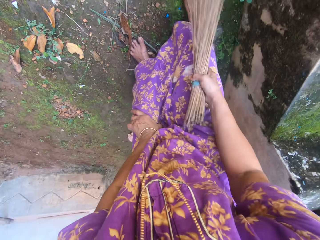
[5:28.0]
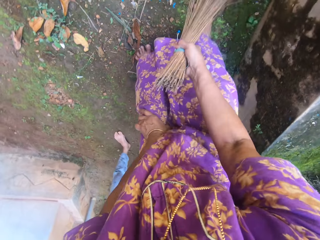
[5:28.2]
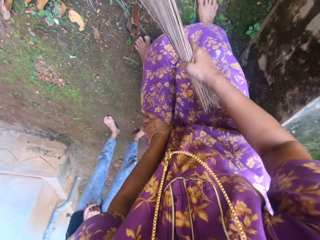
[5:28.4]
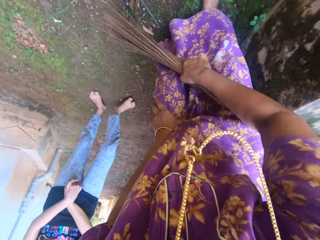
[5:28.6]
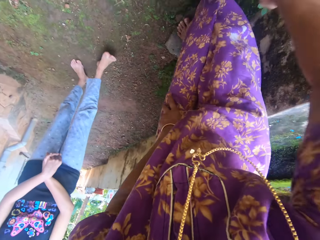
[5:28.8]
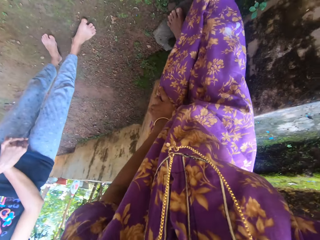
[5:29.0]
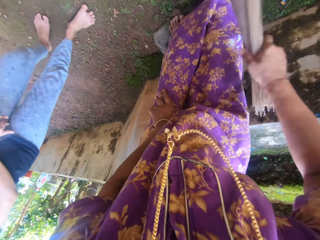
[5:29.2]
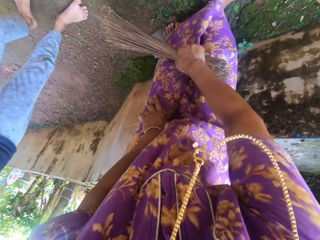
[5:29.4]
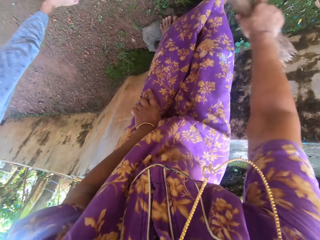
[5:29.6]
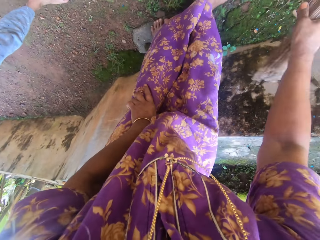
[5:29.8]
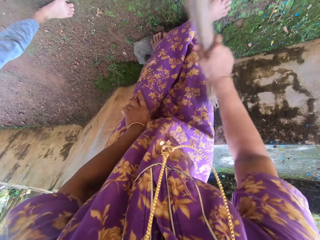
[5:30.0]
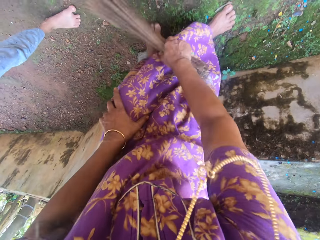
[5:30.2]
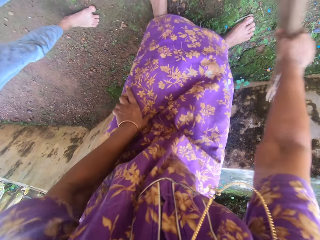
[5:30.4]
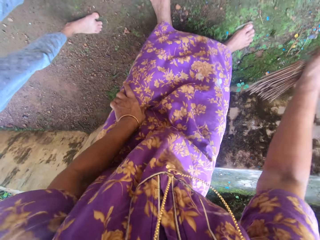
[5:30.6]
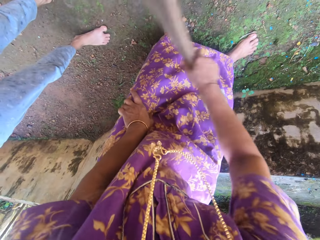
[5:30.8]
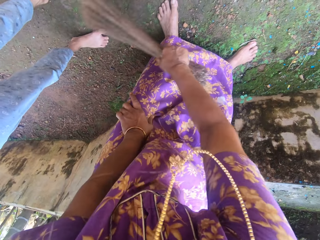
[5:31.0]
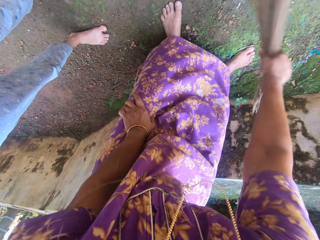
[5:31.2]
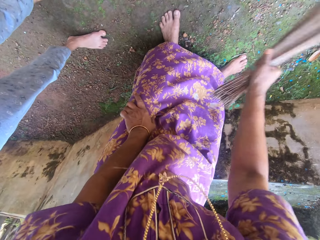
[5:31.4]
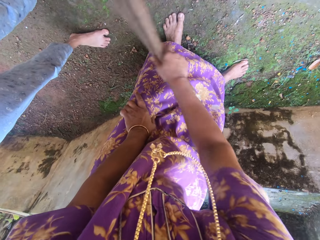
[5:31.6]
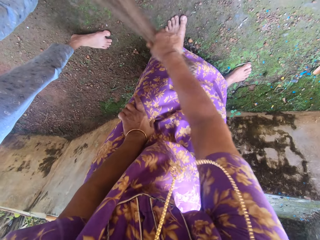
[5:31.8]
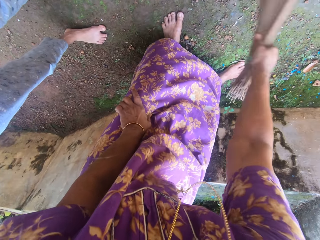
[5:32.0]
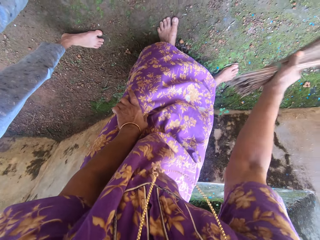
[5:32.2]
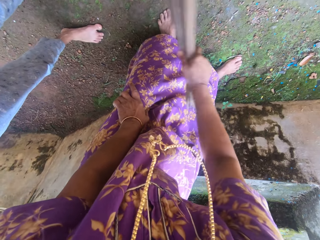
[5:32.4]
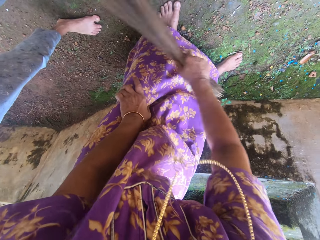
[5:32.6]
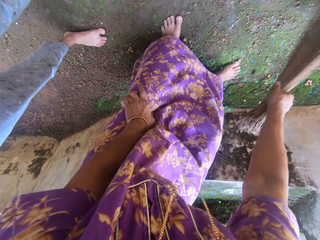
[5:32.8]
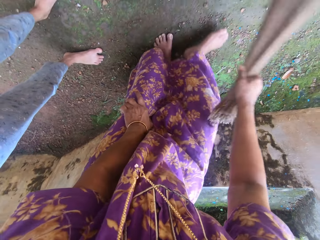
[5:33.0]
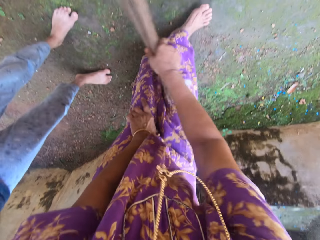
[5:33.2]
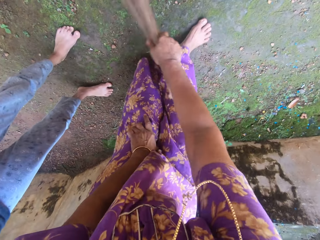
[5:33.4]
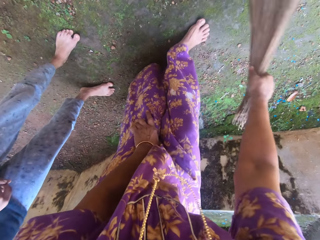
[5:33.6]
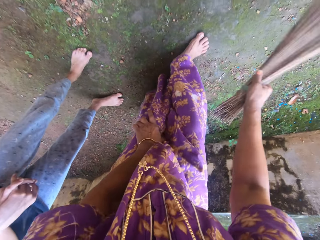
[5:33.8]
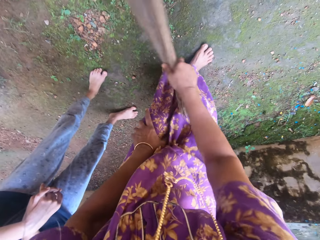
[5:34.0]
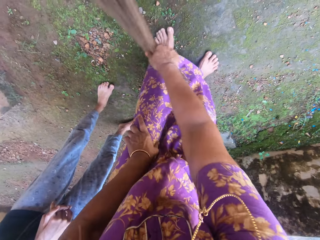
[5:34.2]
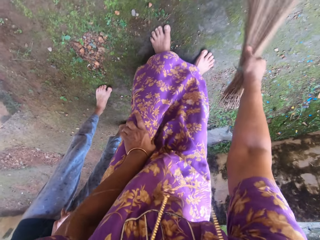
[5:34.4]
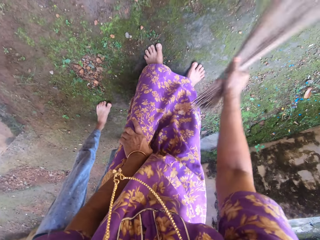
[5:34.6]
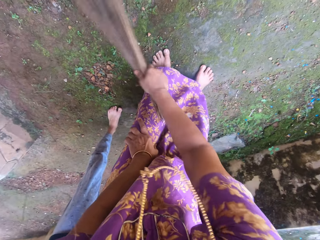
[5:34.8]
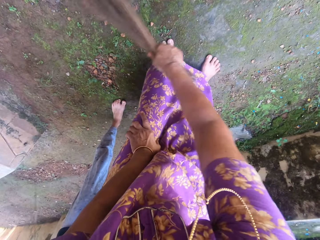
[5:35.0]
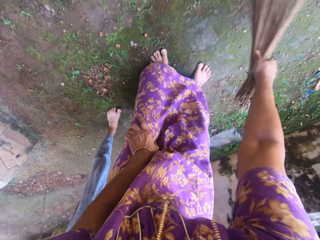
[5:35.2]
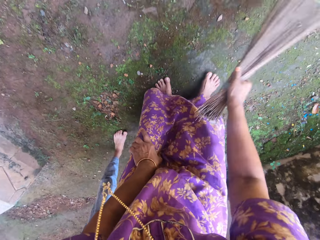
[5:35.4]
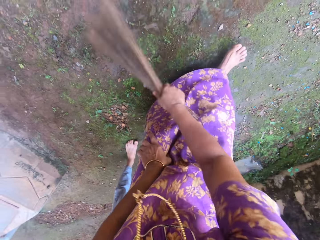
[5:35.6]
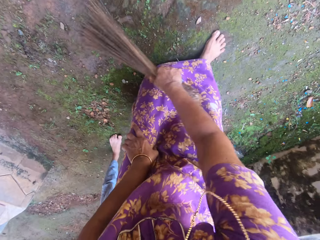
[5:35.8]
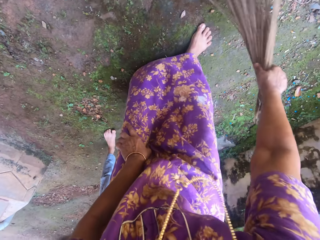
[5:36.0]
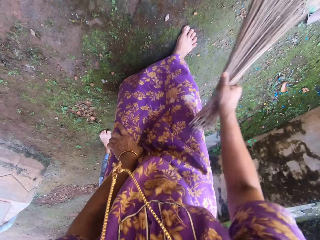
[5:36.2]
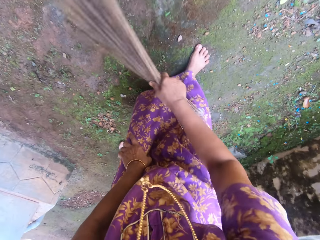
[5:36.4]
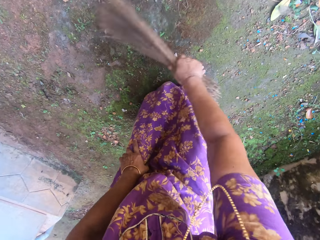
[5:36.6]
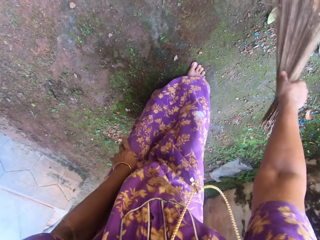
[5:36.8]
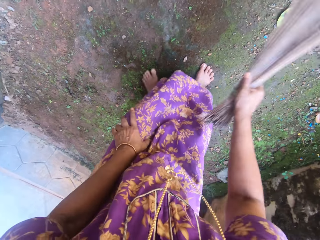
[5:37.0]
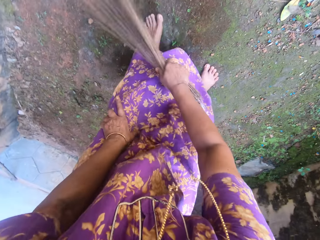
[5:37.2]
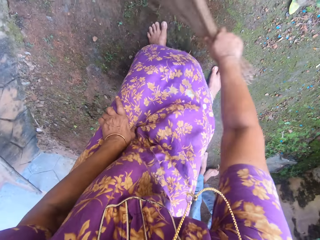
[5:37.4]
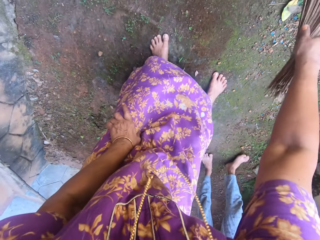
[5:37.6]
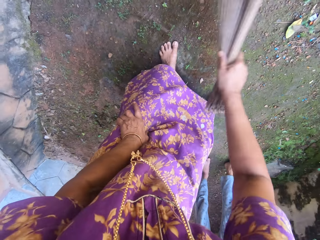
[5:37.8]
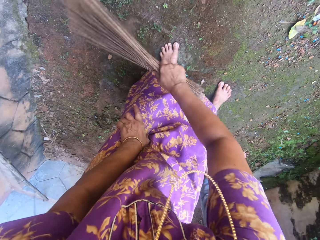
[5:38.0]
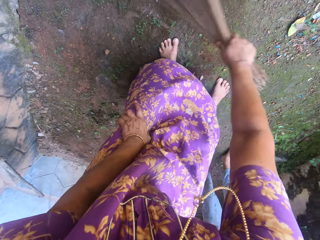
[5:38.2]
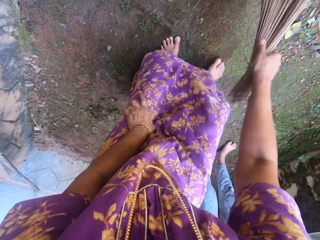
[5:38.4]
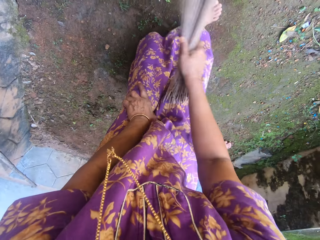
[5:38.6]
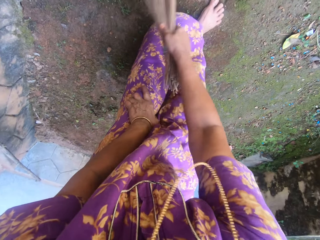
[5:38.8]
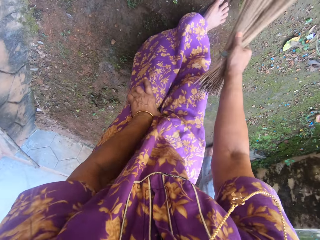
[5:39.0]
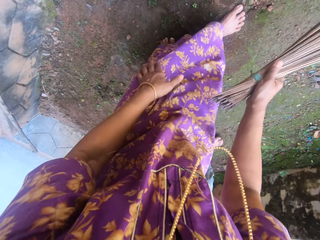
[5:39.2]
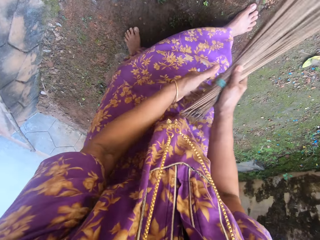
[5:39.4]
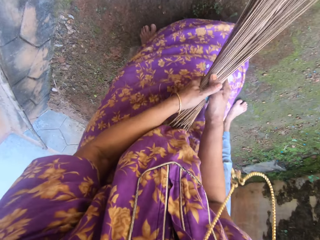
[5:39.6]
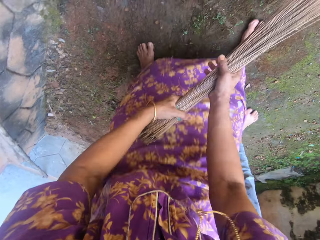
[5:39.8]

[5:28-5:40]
The camera wearer talks with a lady. They sweep the compound. They talk with the lady.

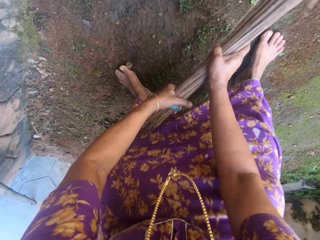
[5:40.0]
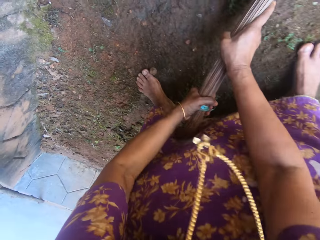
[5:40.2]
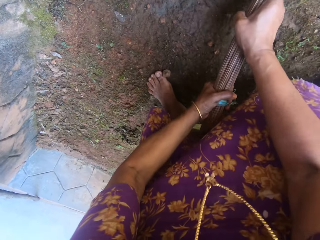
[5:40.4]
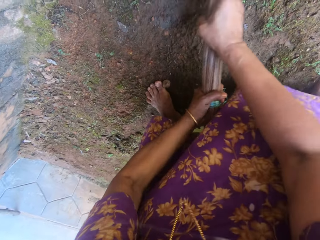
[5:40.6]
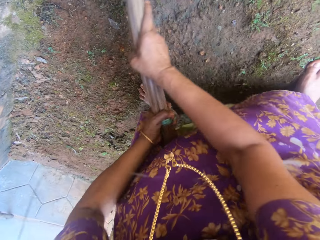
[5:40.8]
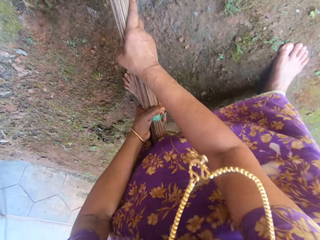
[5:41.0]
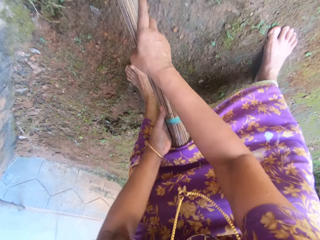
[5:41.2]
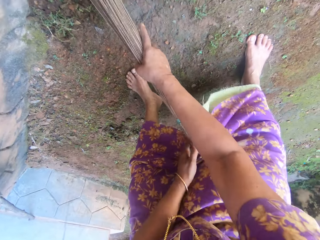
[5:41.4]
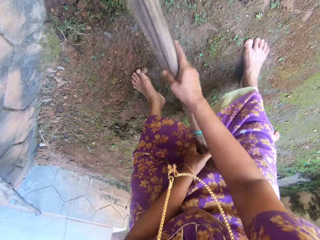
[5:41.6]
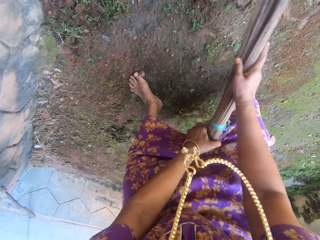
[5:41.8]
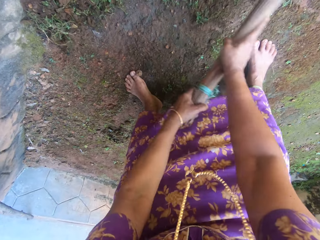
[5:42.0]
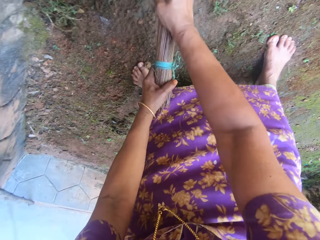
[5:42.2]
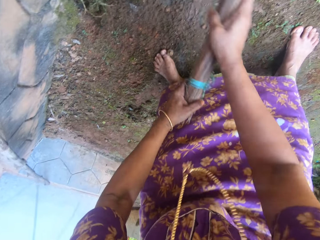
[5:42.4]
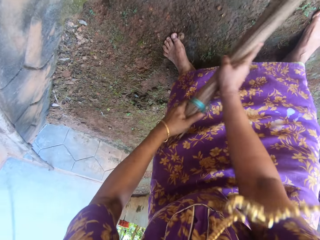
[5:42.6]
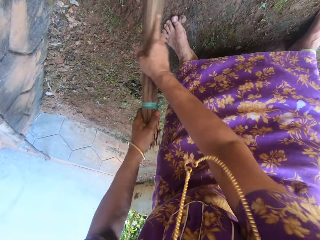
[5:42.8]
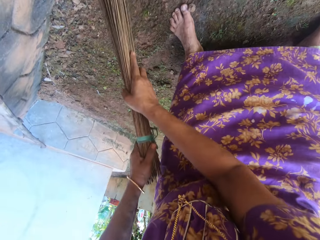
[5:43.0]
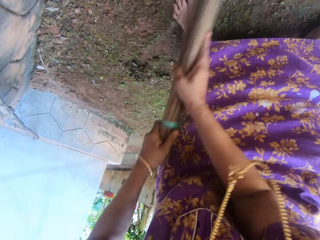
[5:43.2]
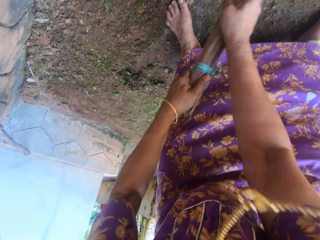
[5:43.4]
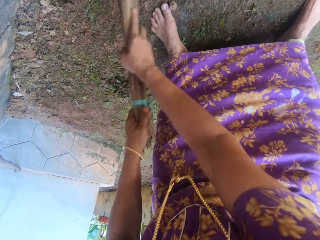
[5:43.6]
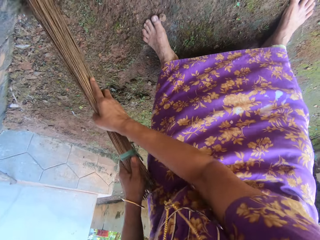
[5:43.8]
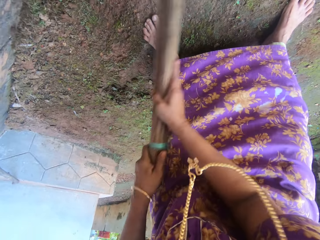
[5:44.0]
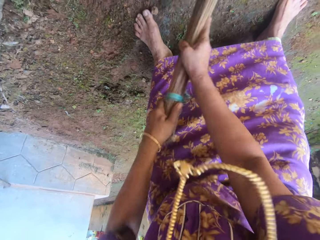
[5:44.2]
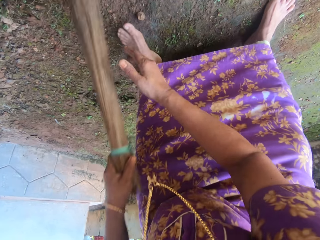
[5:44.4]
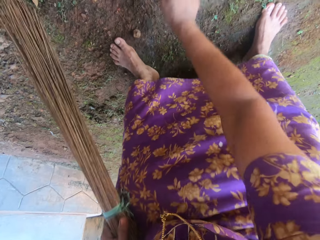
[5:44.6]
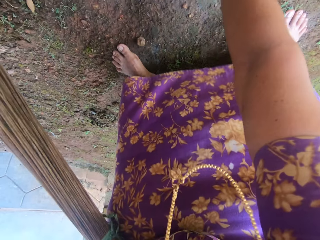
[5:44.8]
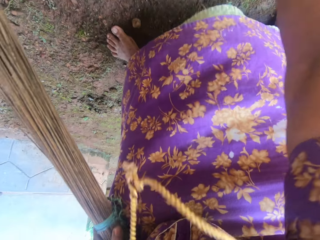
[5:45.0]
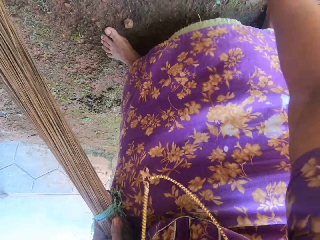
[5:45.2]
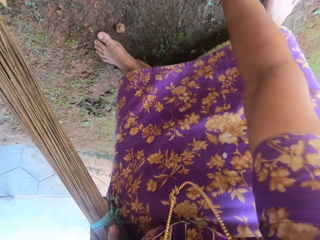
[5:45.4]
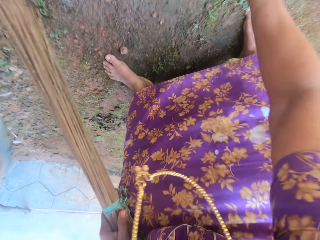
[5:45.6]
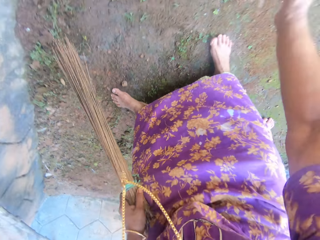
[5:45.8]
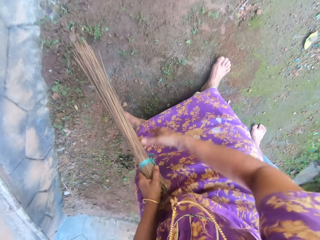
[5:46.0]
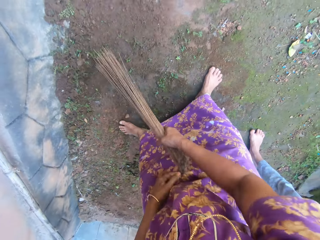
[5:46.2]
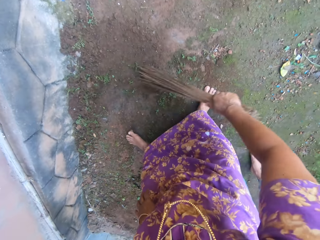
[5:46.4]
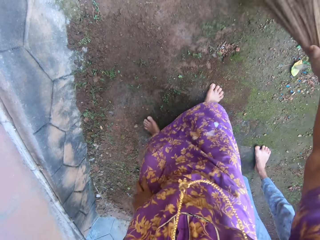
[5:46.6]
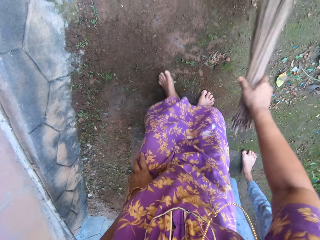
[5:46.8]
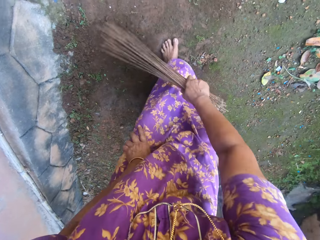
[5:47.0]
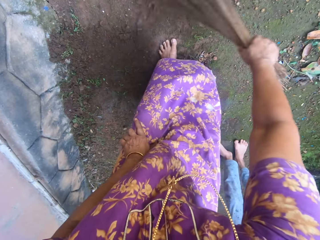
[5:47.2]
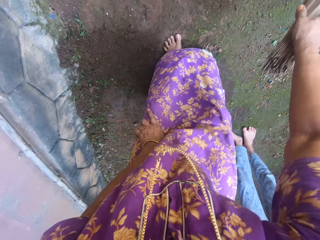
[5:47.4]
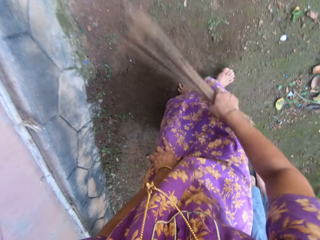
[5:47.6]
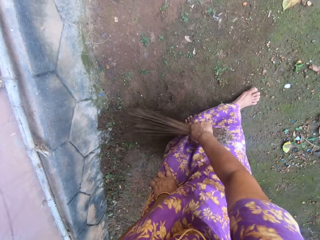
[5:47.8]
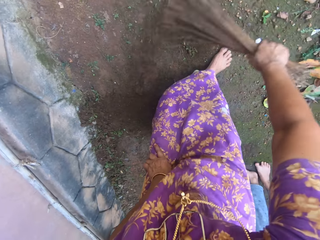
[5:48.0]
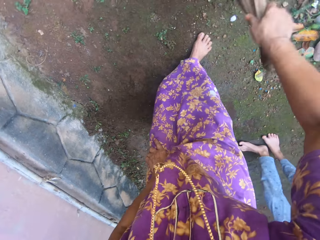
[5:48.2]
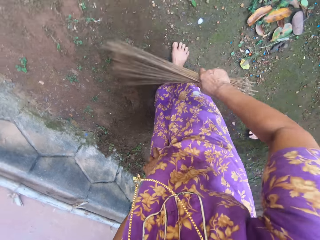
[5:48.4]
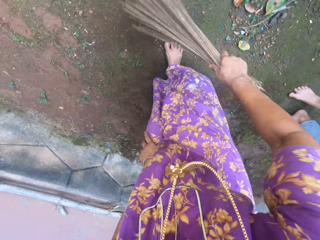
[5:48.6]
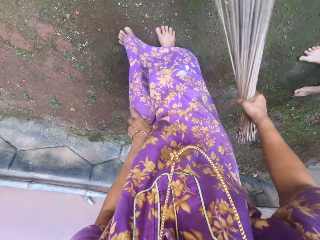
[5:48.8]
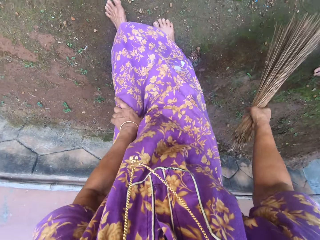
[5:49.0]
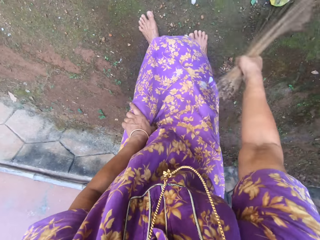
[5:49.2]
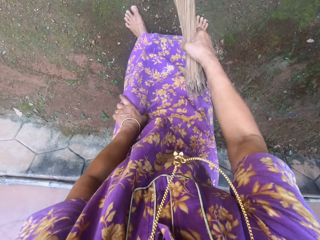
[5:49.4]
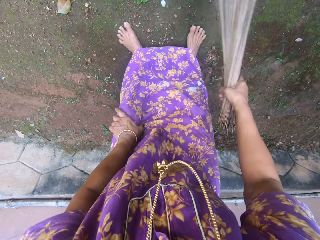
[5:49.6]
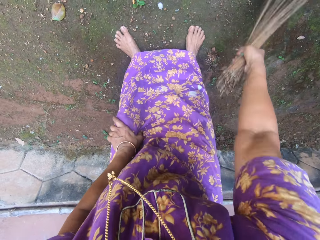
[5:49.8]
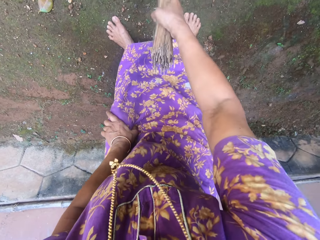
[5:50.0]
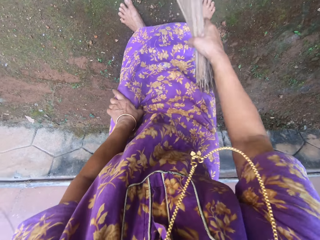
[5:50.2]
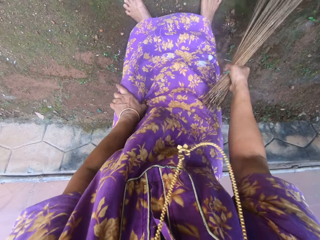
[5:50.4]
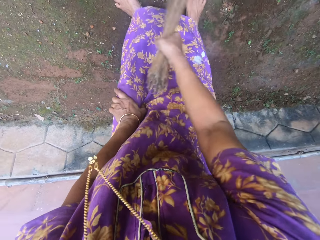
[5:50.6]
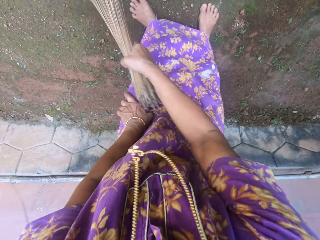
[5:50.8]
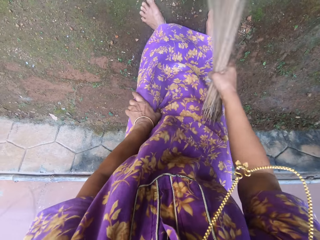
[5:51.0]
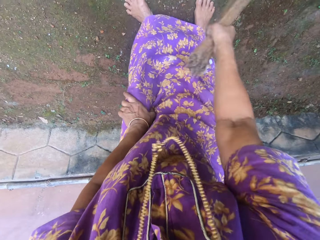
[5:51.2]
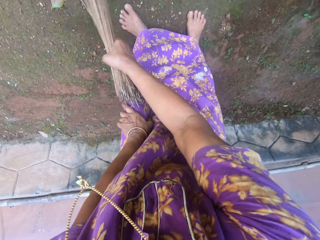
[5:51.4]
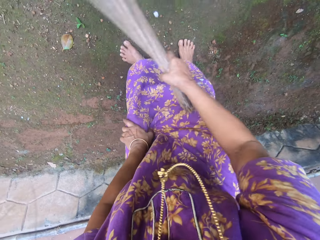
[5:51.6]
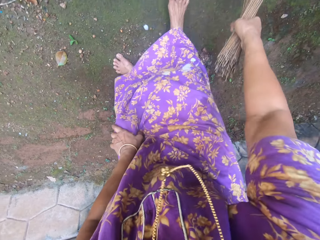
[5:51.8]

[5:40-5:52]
The camera wearer removes weeds. They sweep the compound.
